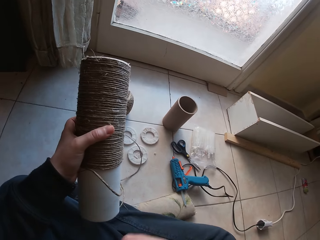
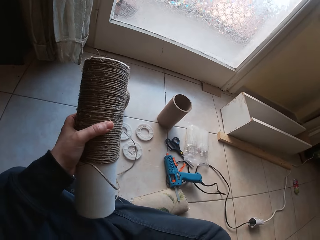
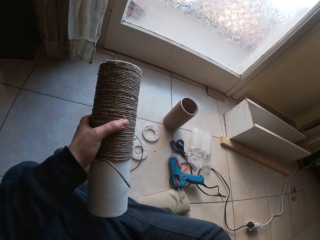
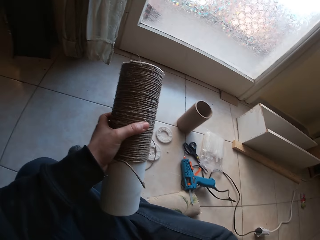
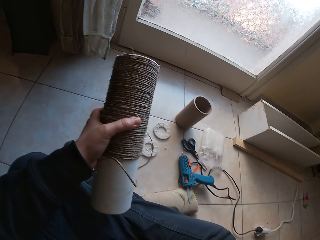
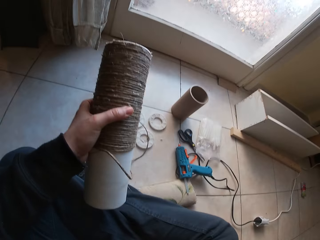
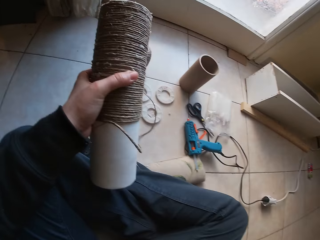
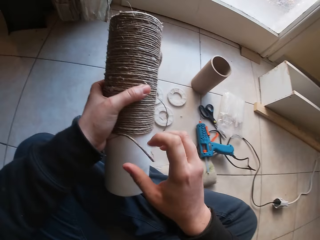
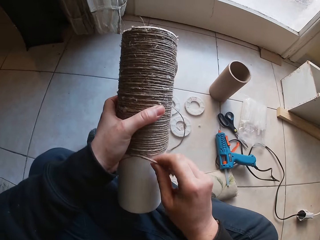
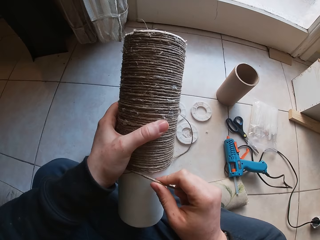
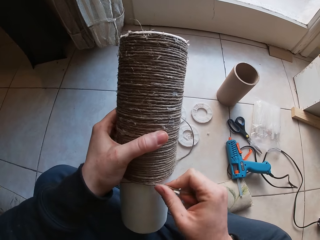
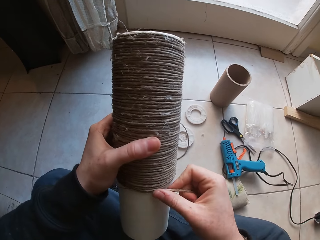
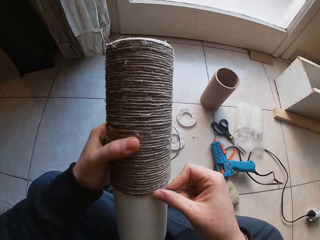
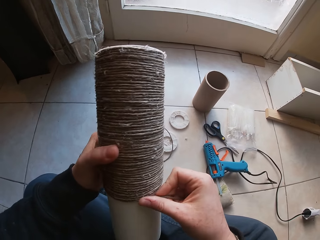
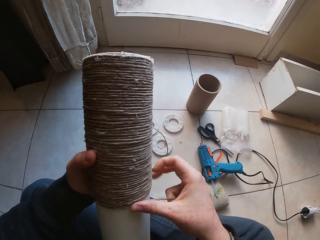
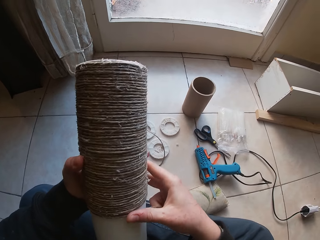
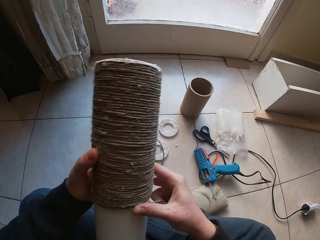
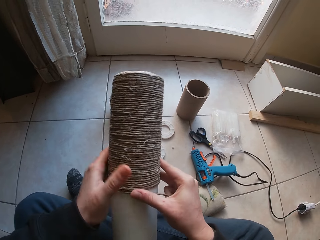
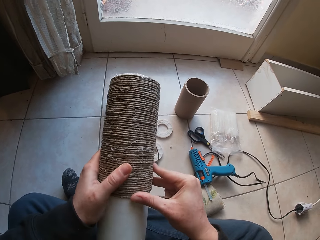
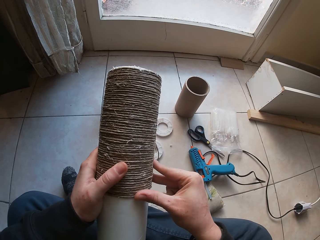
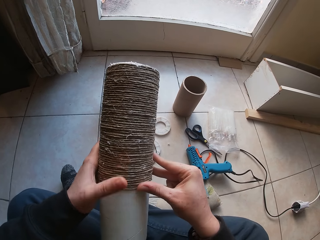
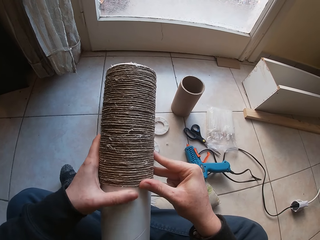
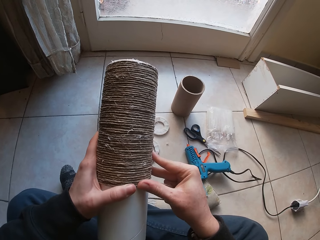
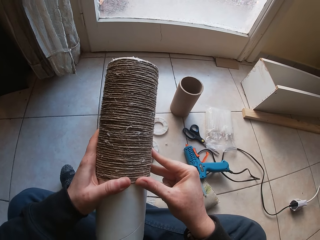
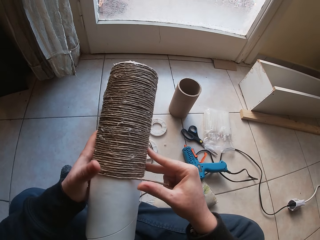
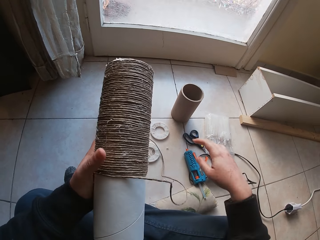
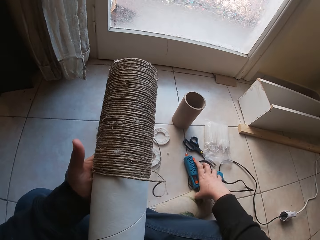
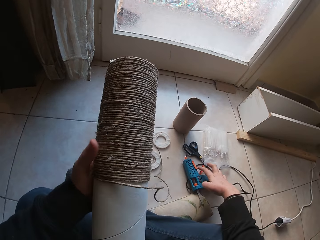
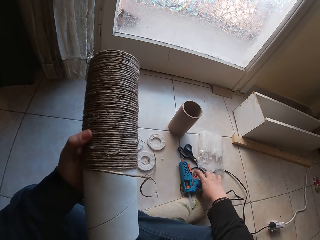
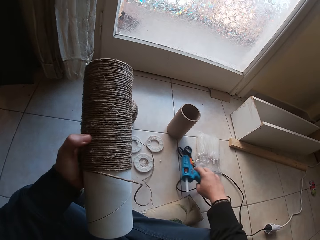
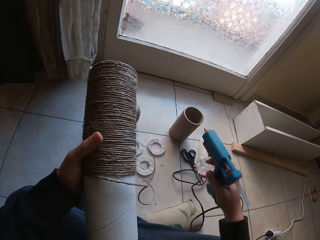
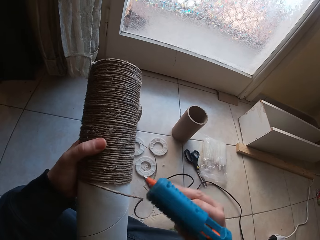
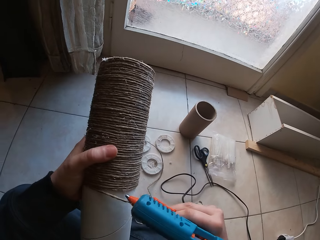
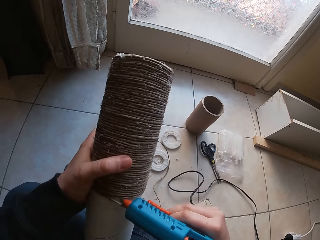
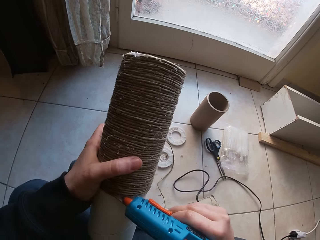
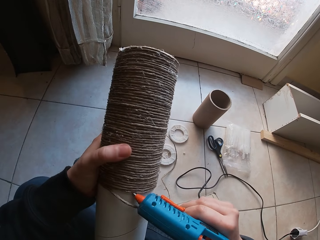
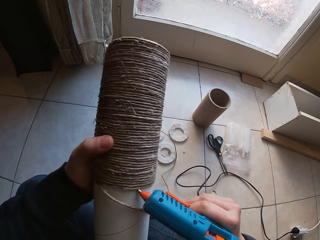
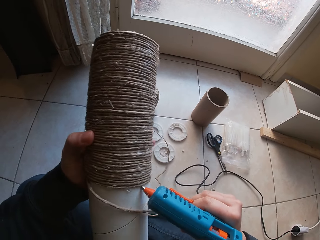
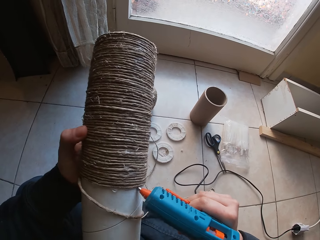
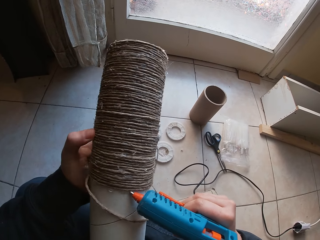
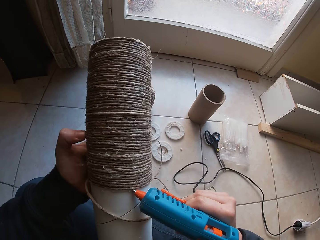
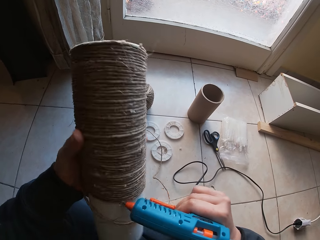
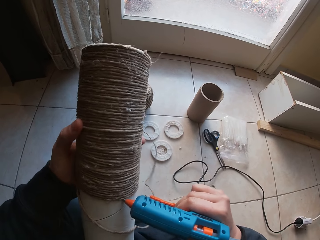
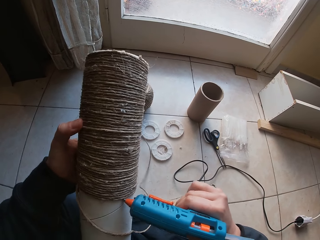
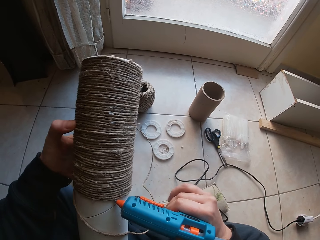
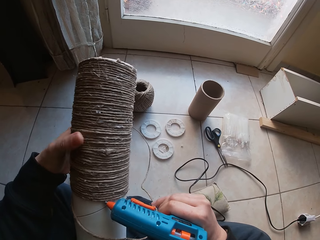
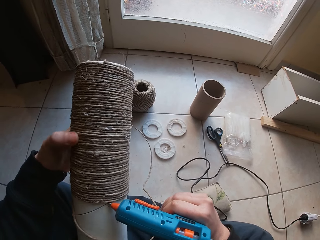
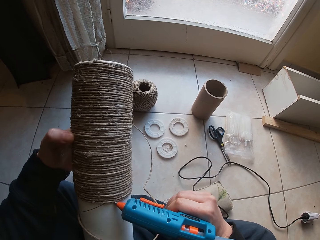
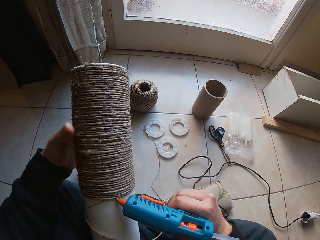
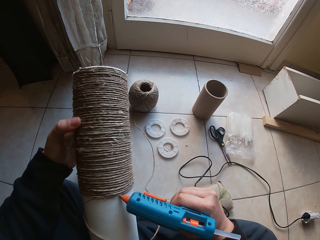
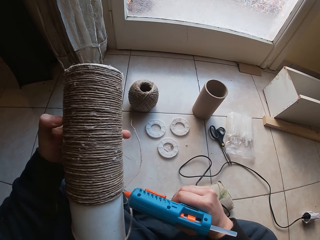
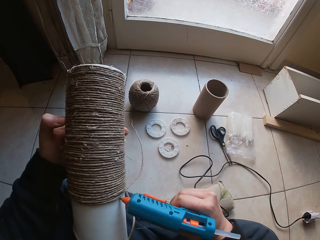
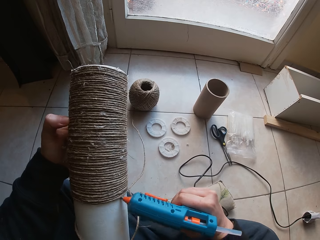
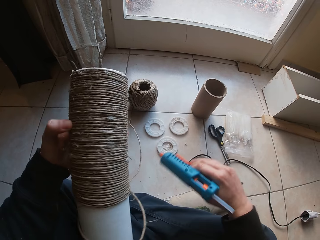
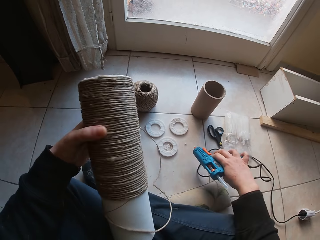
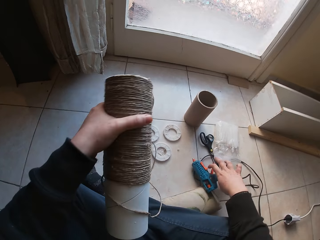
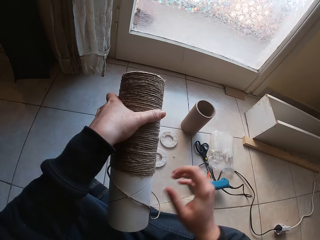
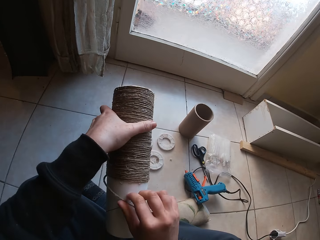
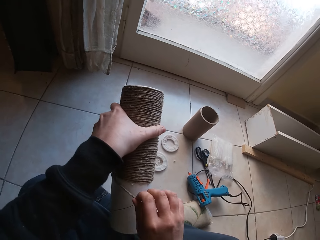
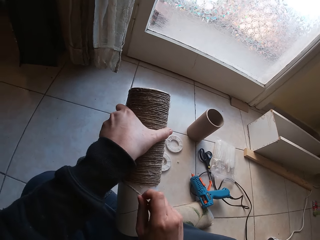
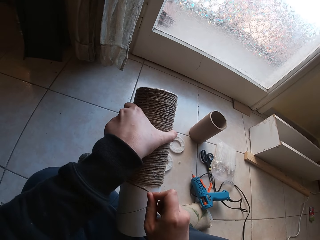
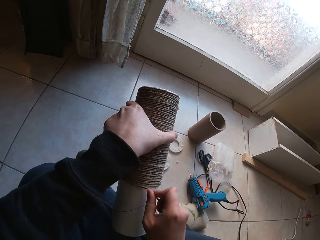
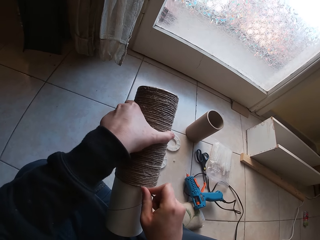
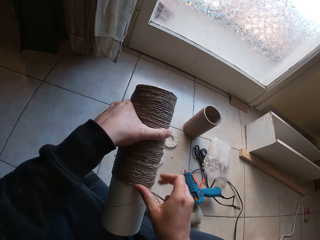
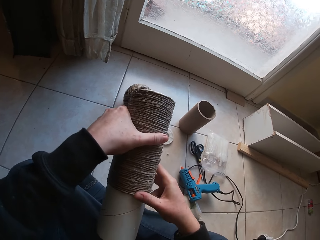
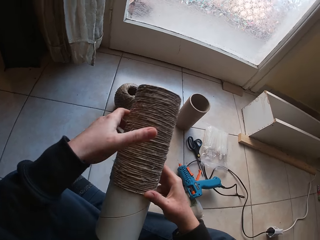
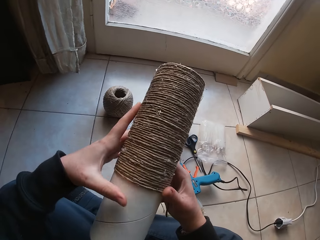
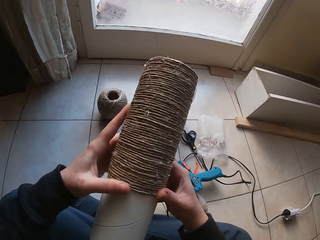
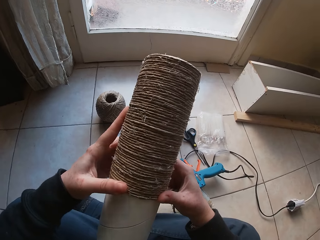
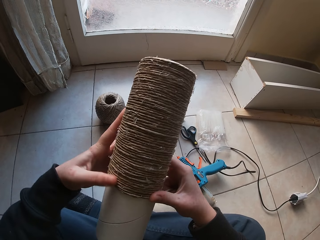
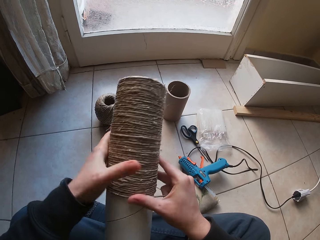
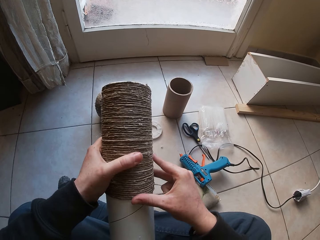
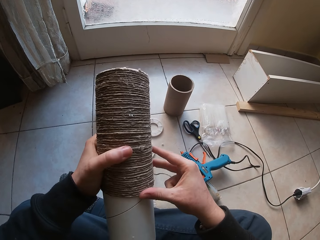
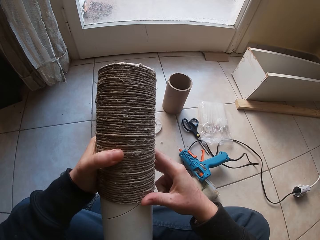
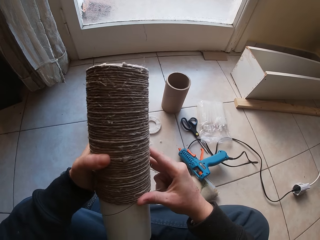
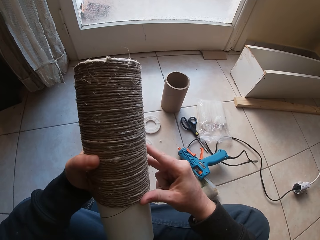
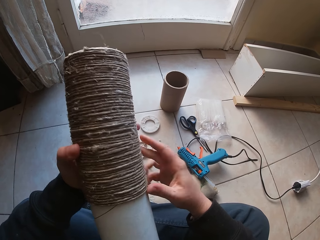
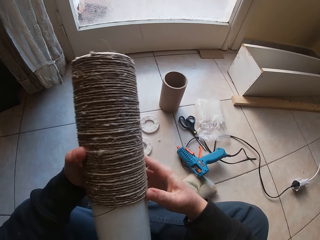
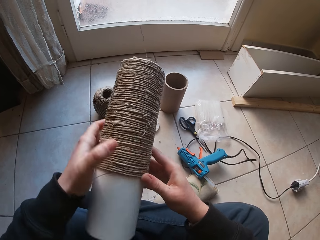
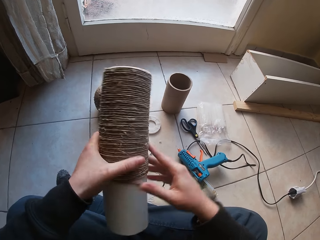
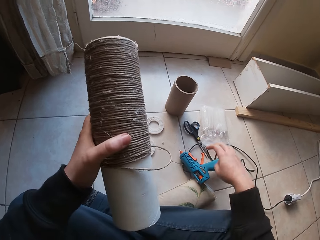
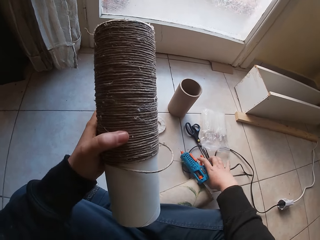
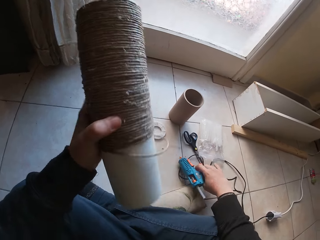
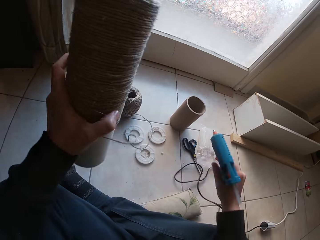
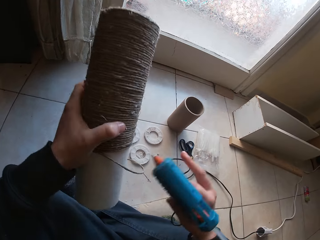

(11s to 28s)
The camera wearer drops the glue gun on the floor with his right hand. He rolls the yarn on the yarn cylinder with his right hand. He picks up the glue gun from the floor with his right hand. He applies glue to the yarn cylinder with the glue gun on his right hand. He drops the glue gun on the floor with his right hand. He rolls the yarn on the yarn cylinder with his right hand.

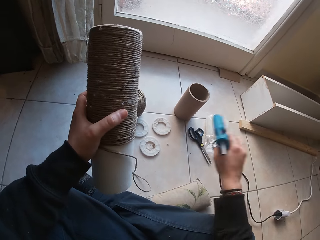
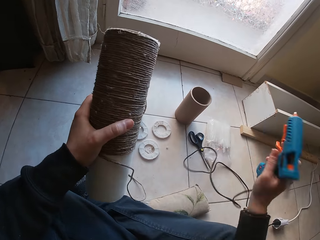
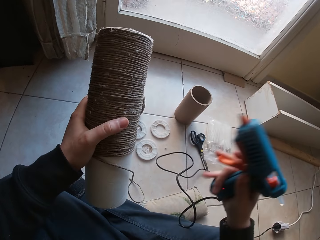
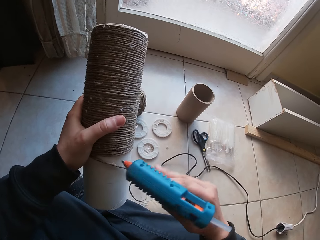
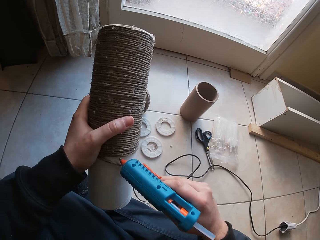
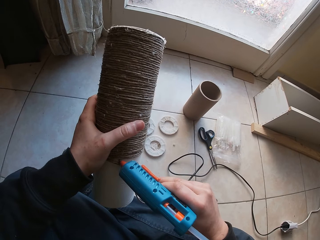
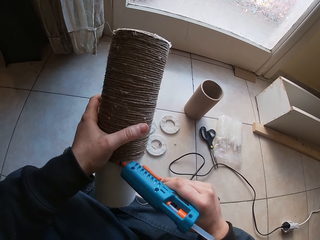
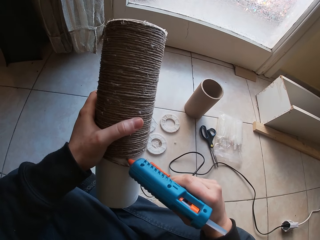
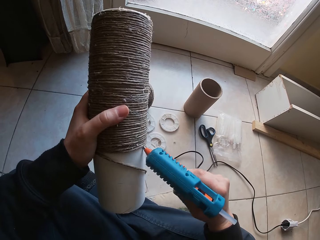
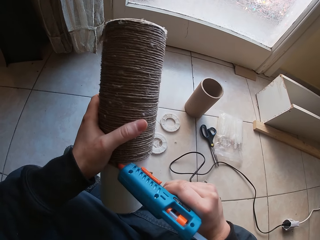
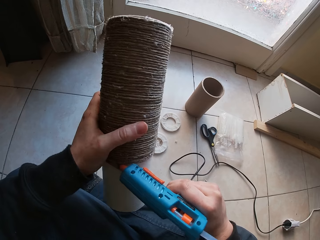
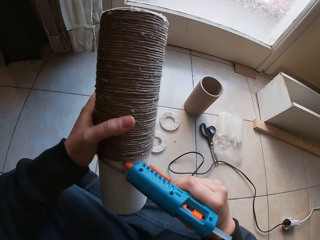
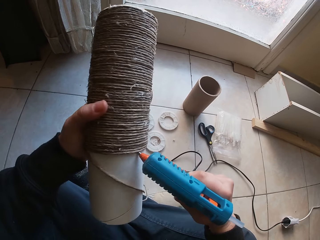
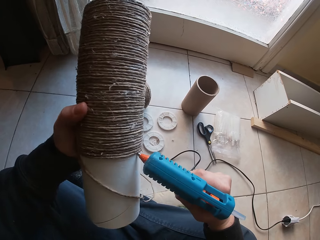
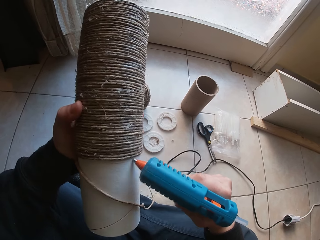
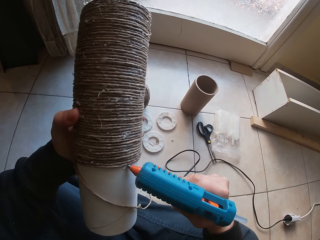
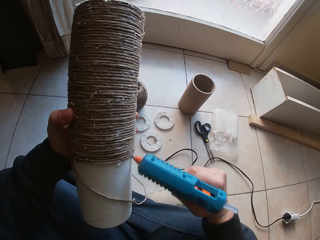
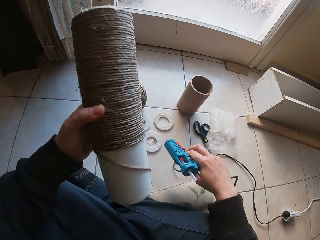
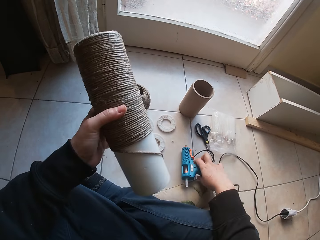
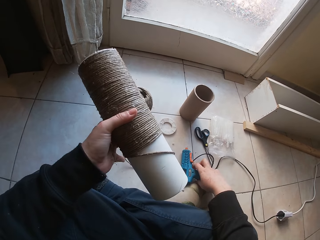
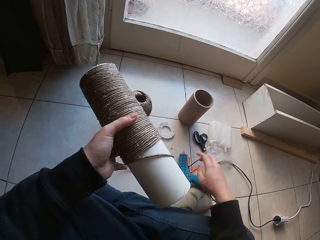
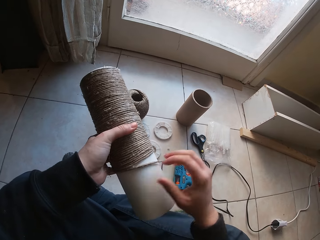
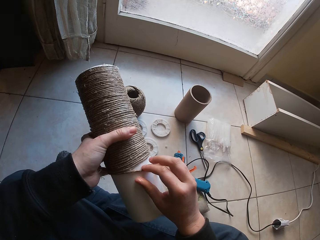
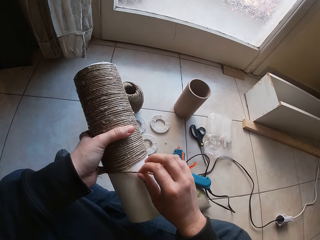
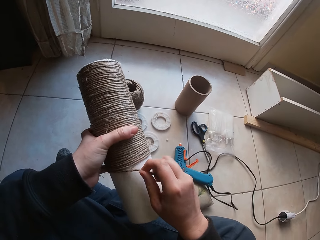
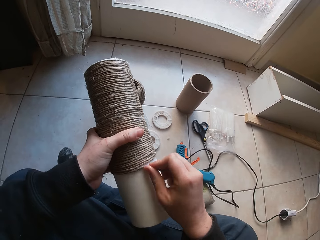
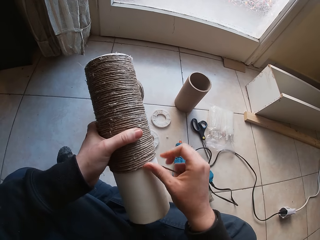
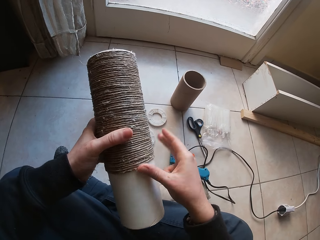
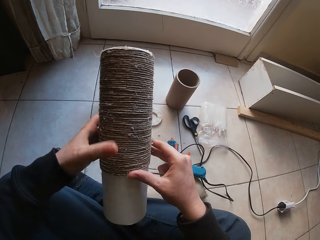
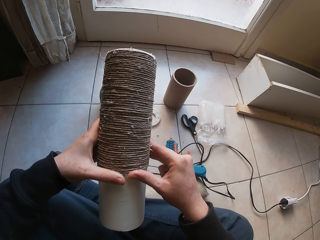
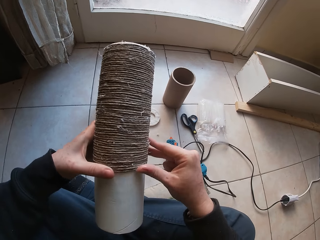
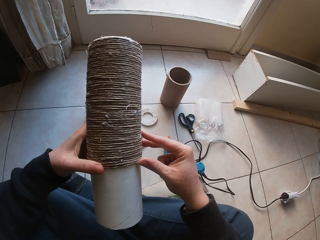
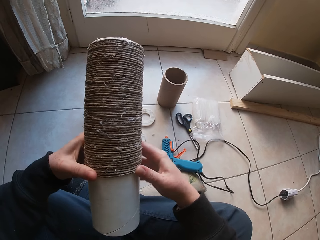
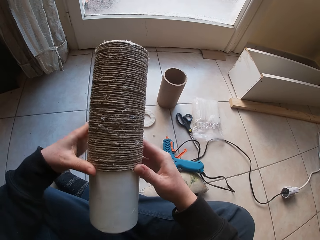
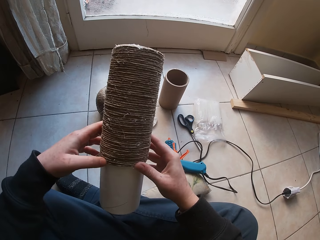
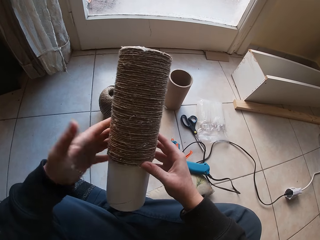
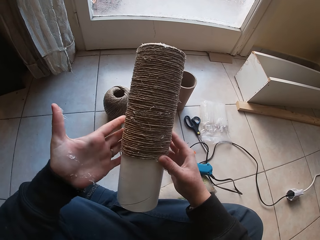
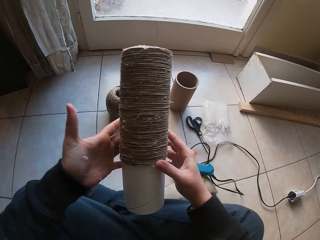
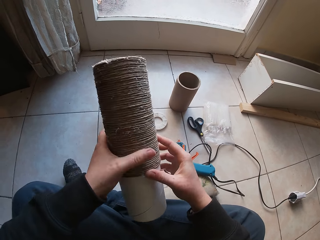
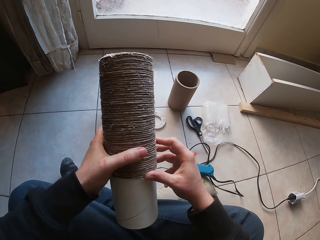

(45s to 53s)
The camera wearer picks up the glue gun from the floor with his right hand. He applies glue to the yarn cylinder with the glue gun on his right hand. He drops the glue gun on the floor with his right hand. He rolls the yarn on the yarn cylinder with his right hand.
